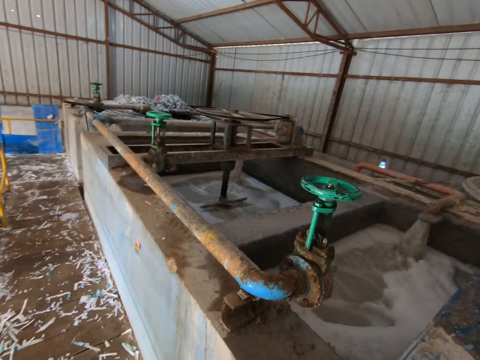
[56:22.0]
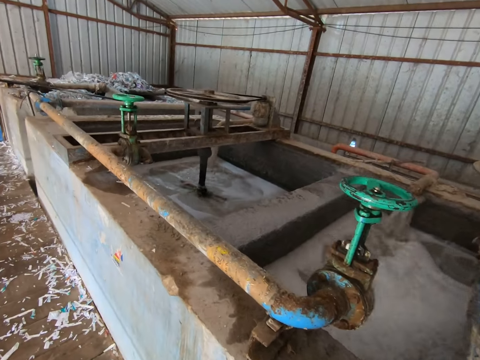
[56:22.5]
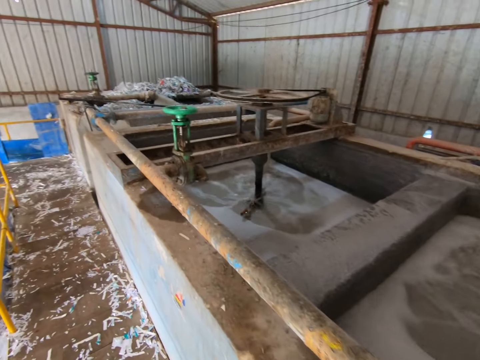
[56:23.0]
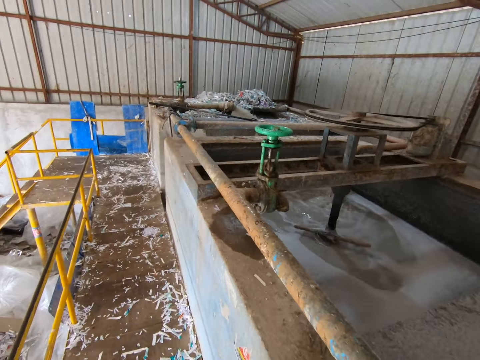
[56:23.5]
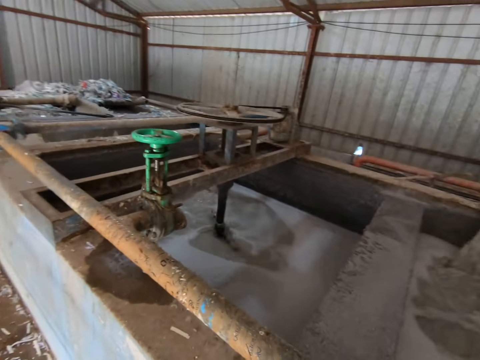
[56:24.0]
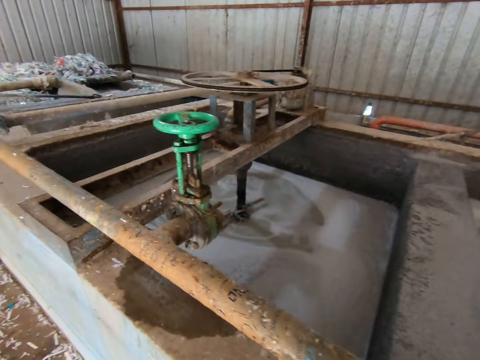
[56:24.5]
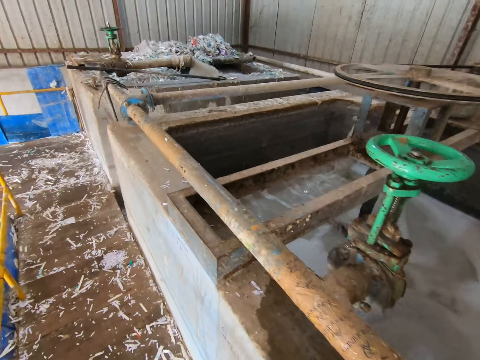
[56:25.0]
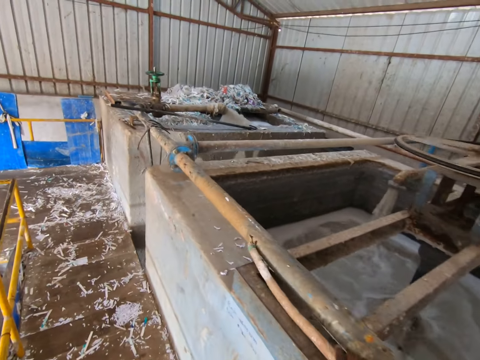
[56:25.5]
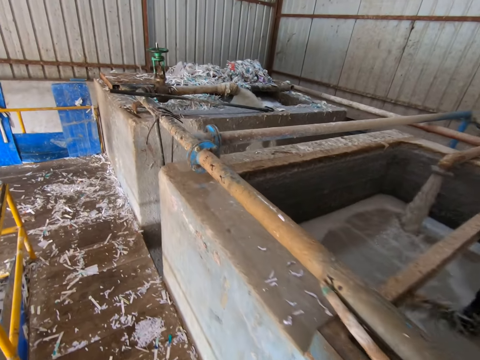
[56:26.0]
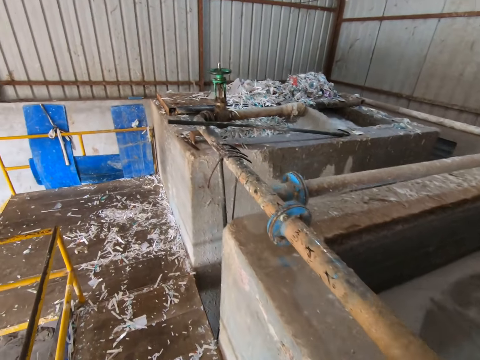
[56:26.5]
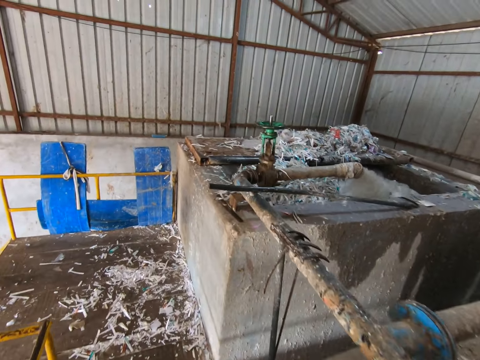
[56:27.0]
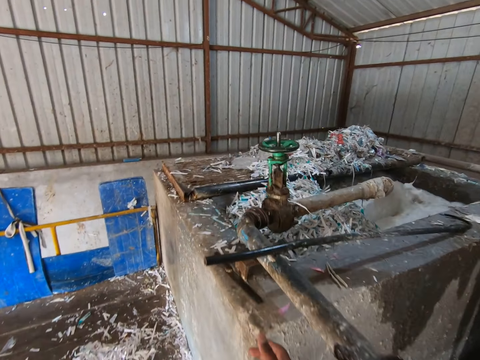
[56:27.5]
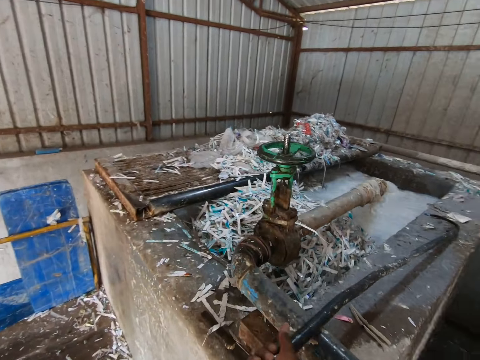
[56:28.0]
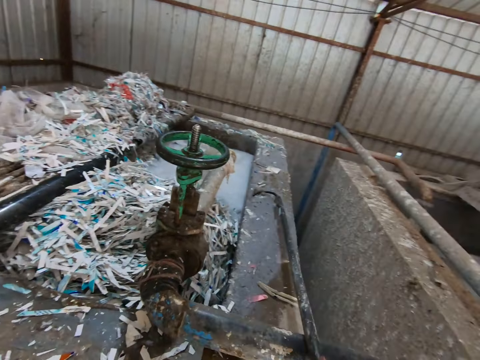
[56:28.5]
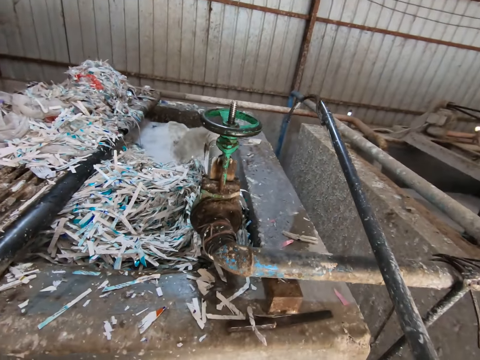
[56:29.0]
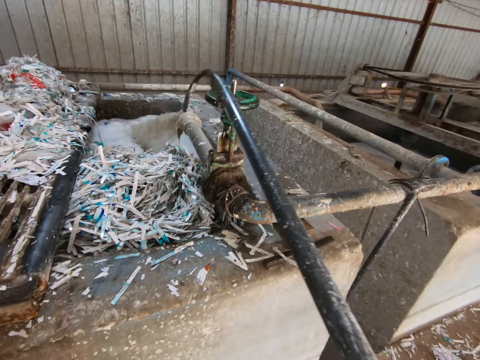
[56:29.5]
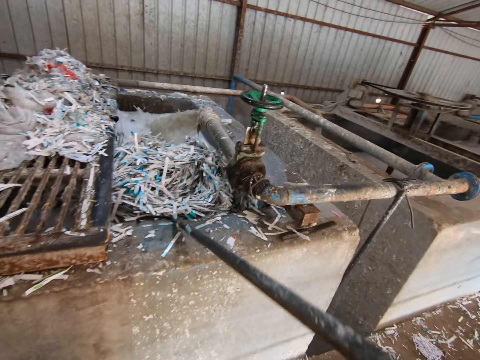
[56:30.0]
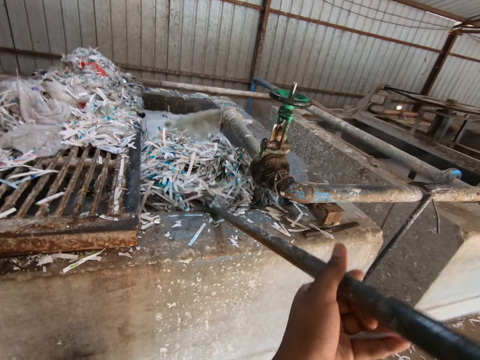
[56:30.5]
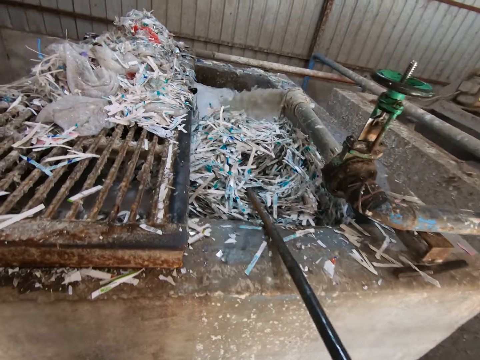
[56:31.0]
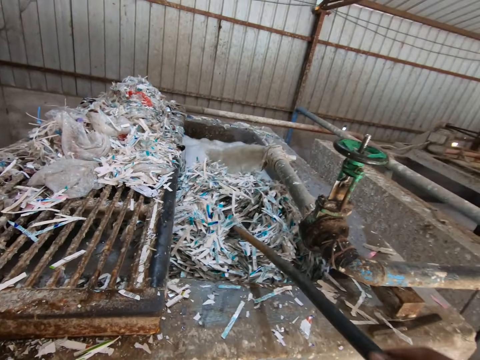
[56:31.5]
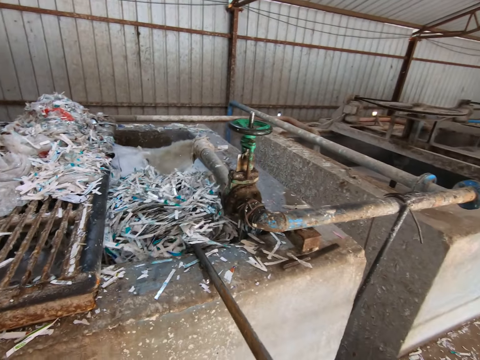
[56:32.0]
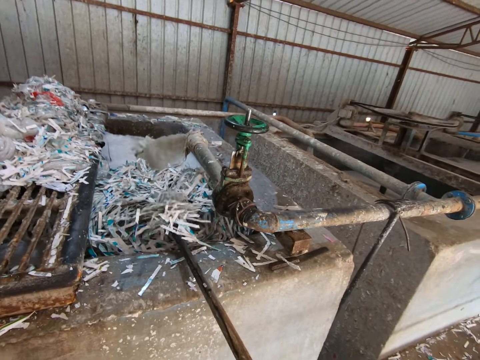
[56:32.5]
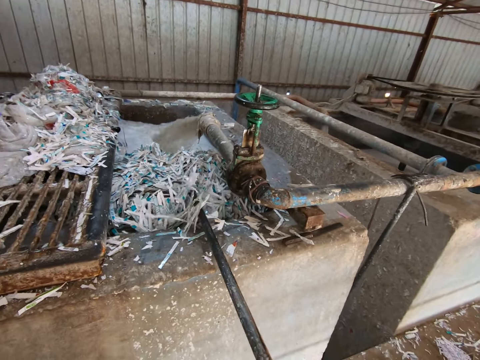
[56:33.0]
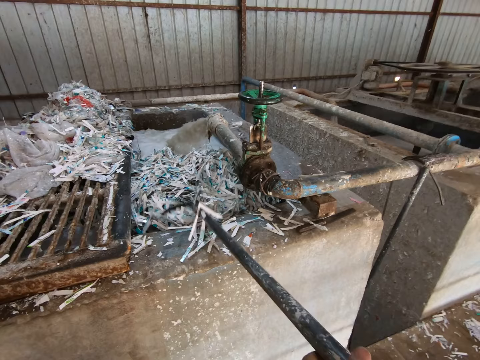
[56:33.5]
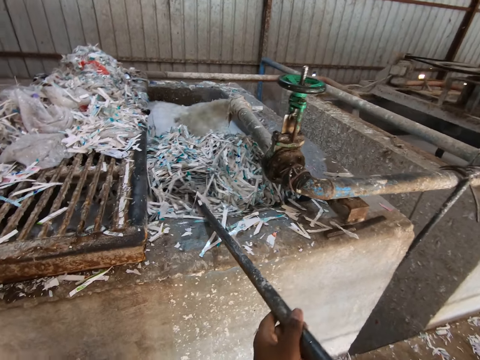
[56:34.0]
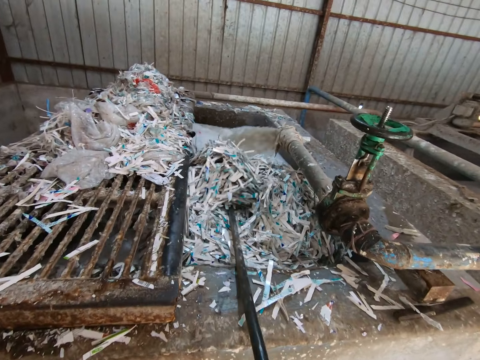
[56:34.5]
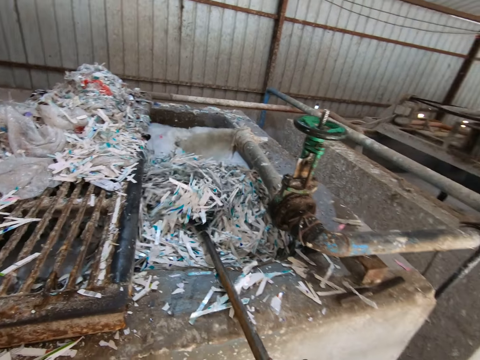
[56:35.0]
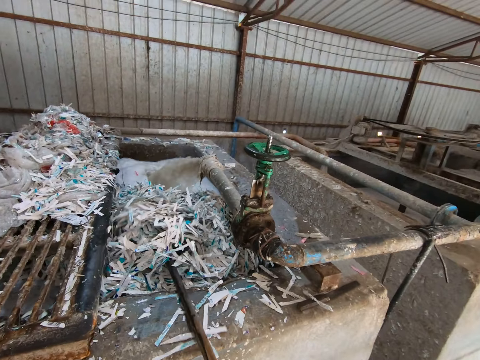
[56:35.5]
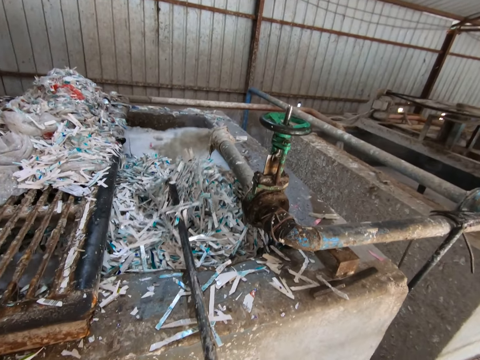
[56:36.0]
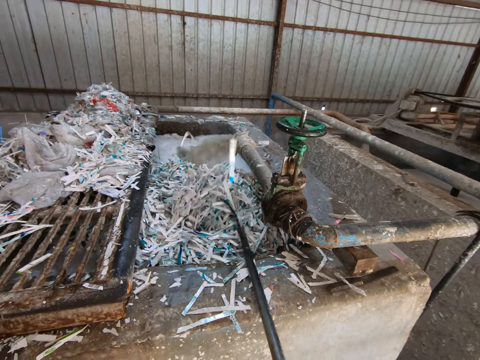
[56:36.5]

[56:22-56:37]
The camera wearer walks around the machine. He places the stick in his right hand on the frame of the recycling plant. He picks an iron sickle from the recycling plant with his right hand. He spreads the shredded paper in the recycling plant with the iron sickle in both hands.

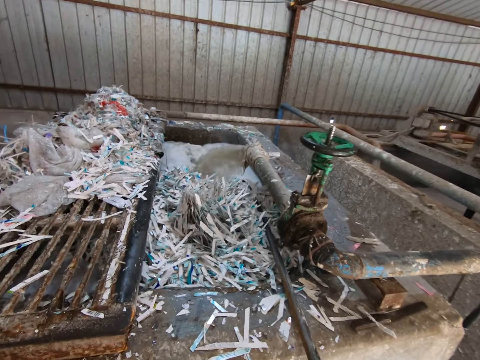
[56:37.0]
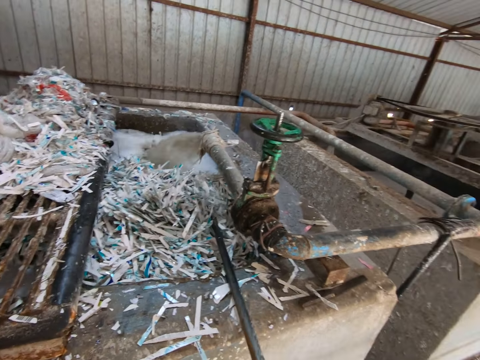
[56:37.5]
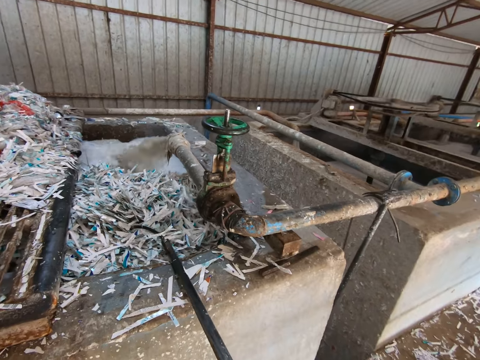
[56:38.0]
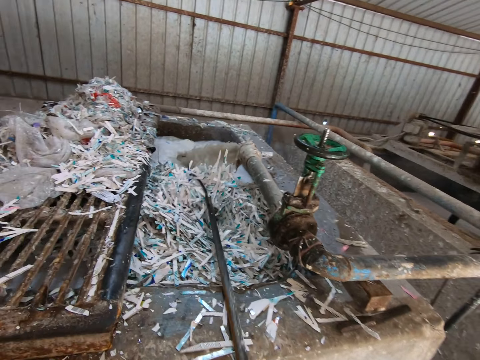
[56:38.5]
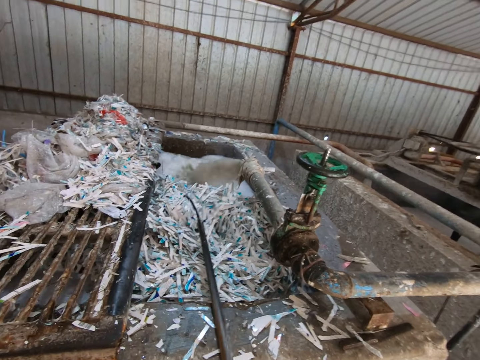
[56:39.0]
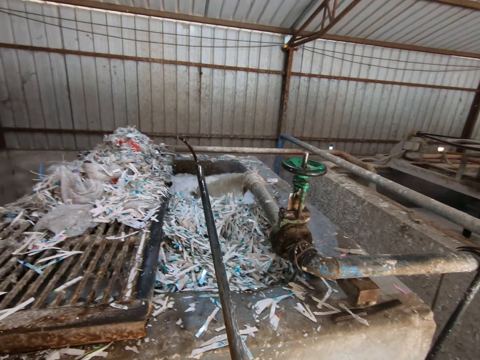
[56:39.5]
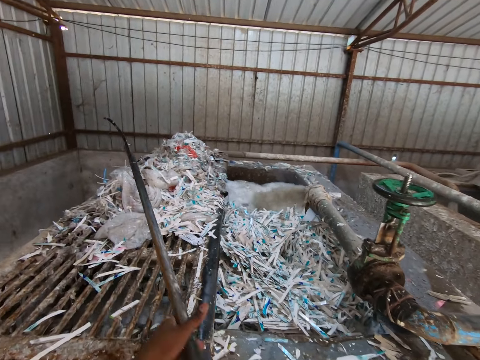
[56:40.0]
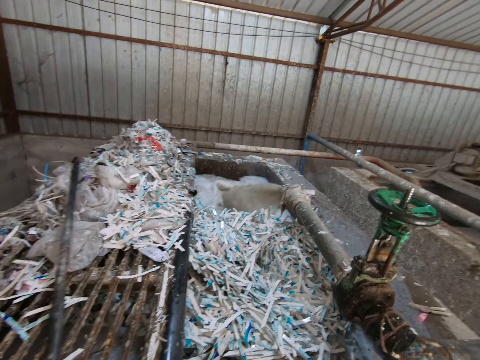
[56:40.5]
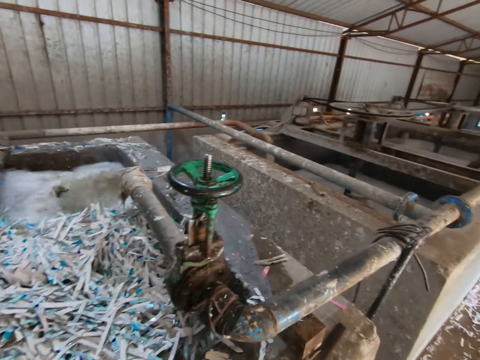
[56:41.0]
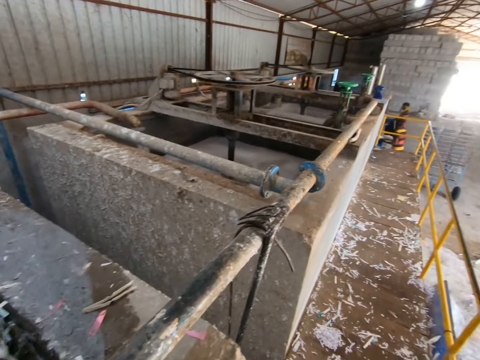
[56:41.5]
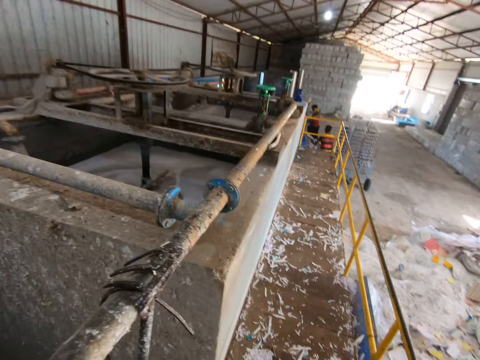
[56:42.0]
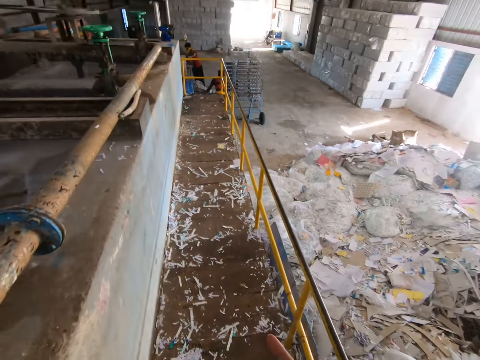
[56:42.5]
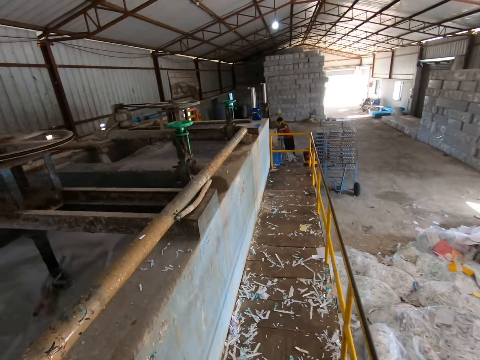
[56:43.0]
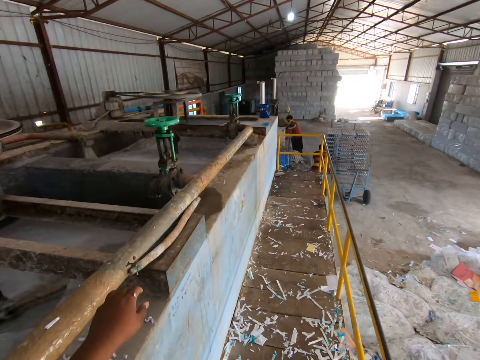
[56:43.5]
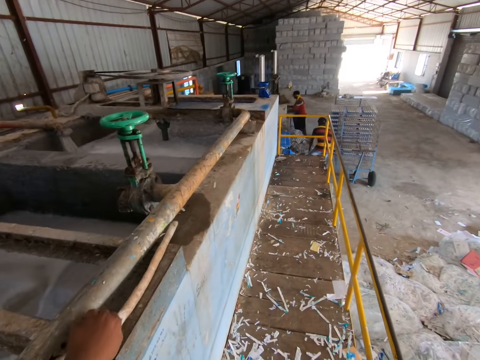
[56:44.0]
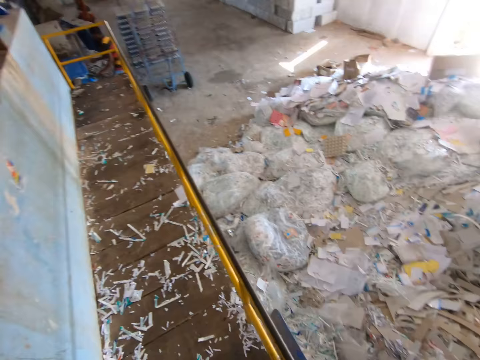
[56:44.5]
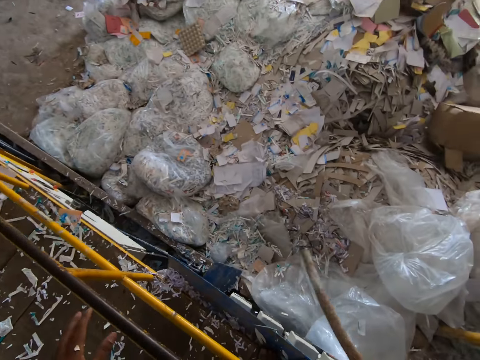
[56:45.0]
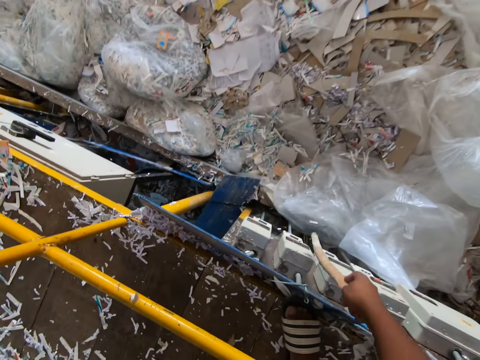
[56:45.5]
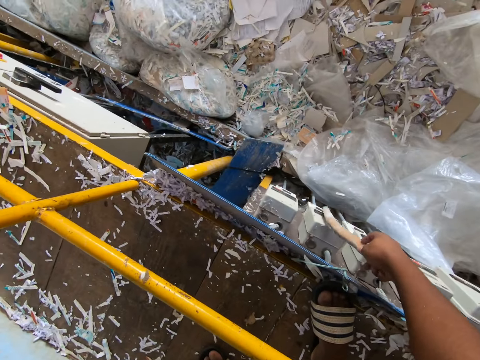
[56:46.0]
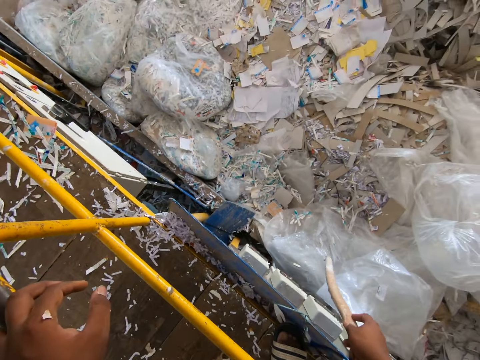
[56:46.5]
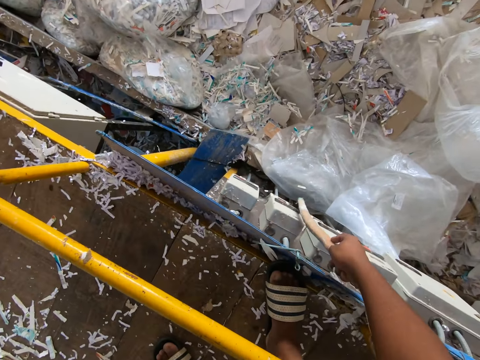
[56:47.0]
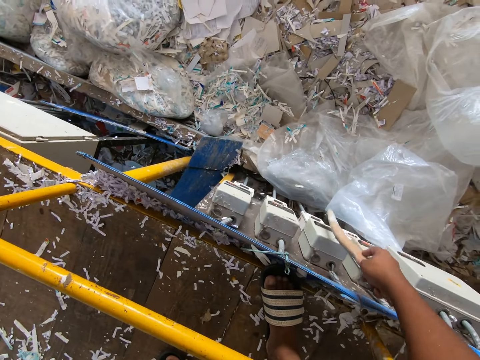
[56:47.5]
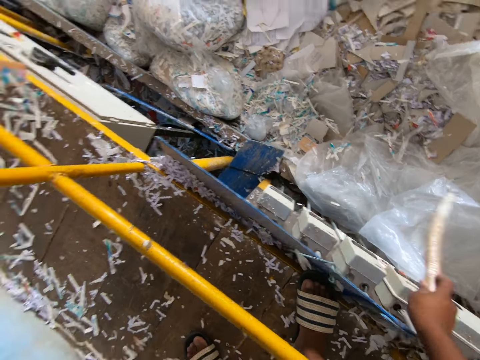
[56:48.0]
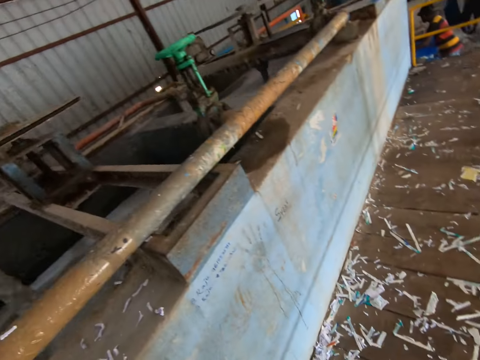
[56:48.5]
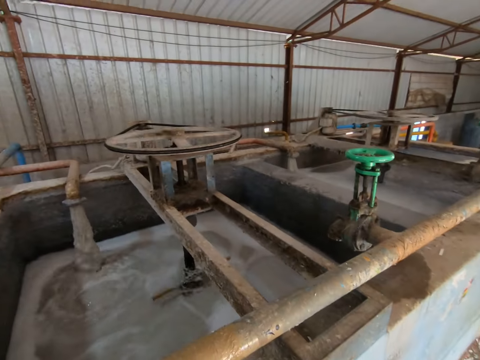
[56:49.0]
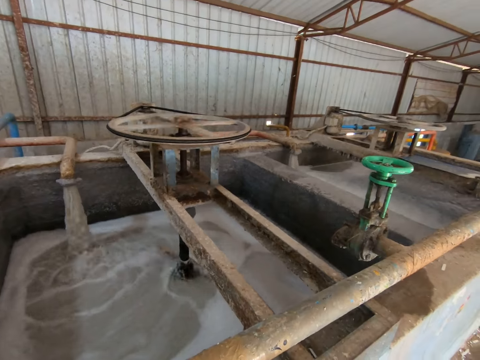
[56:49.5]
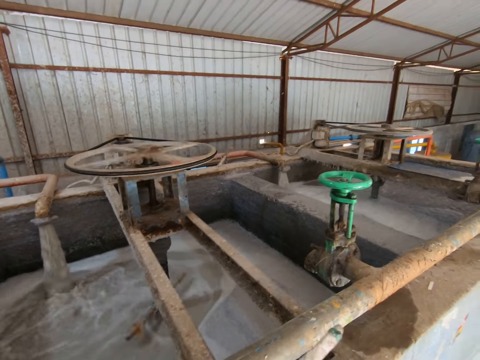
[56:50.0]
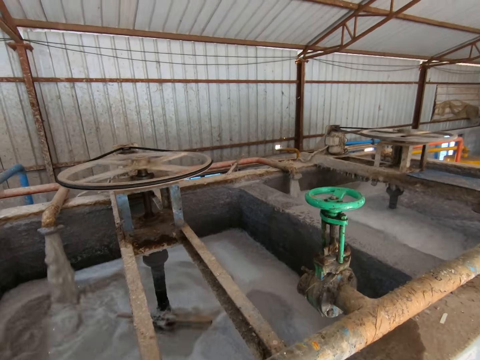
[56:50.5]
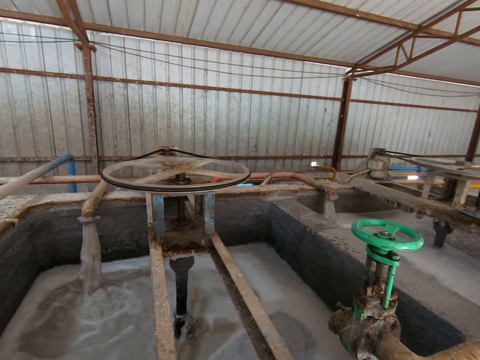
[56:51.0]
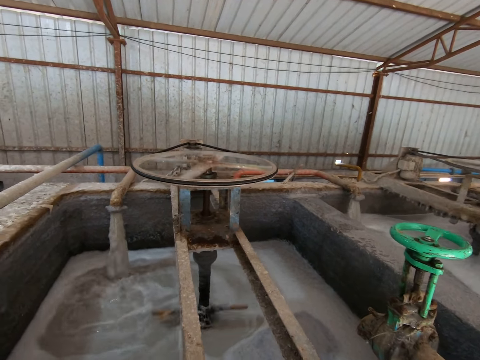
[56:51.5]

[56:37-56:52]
The camera wearer places the iron rod in both hands on the recycling plant. He walks around the machine. He picks the stick from the frame of the recycling plant with his left hand. He flips switches on the electric box with the stick in his right hand. He puts on the socket. He looks at the machine.
